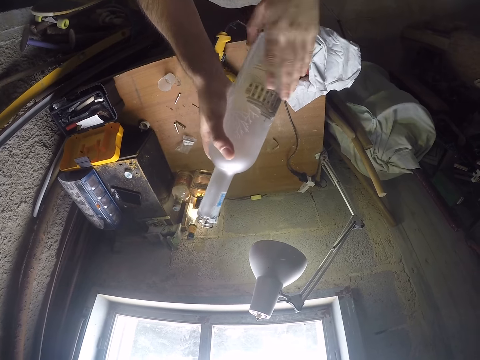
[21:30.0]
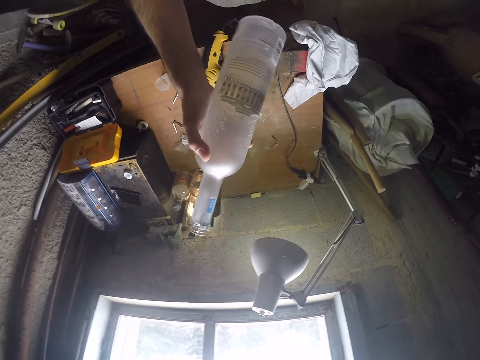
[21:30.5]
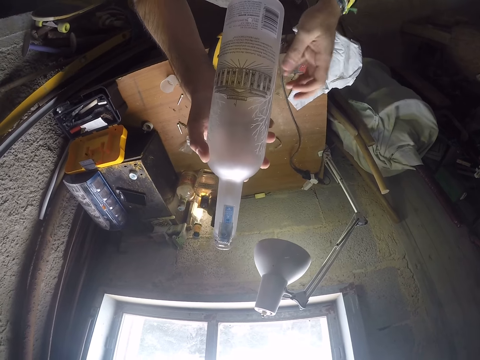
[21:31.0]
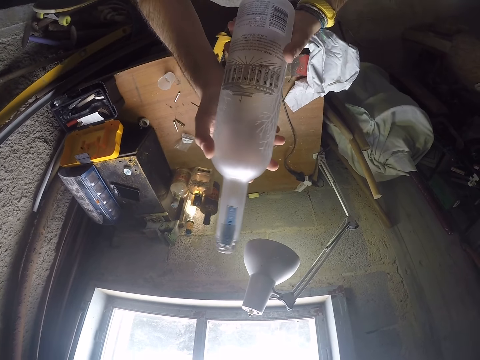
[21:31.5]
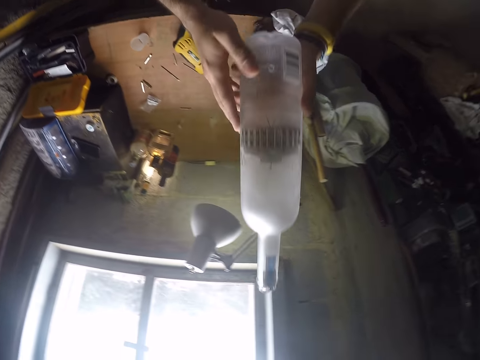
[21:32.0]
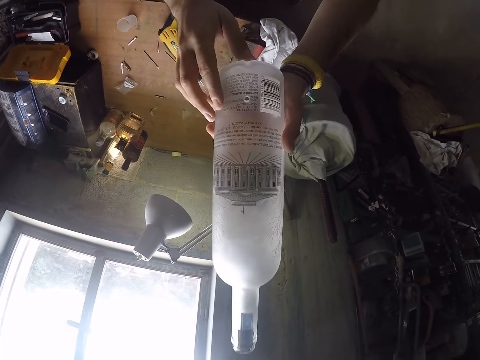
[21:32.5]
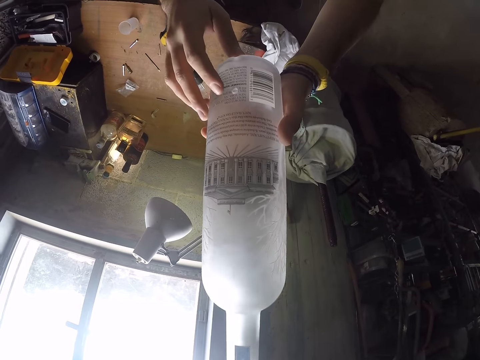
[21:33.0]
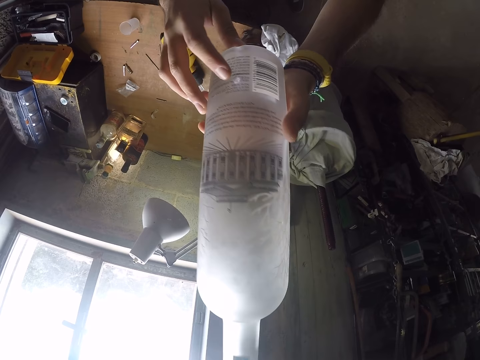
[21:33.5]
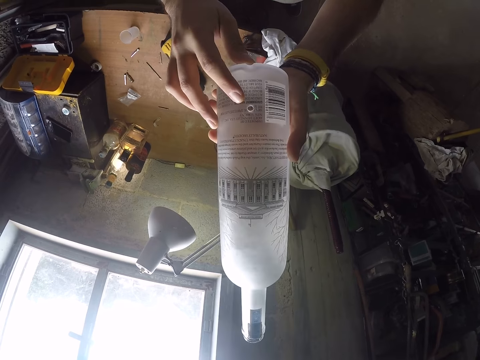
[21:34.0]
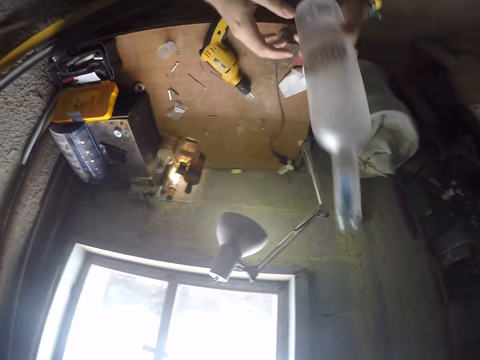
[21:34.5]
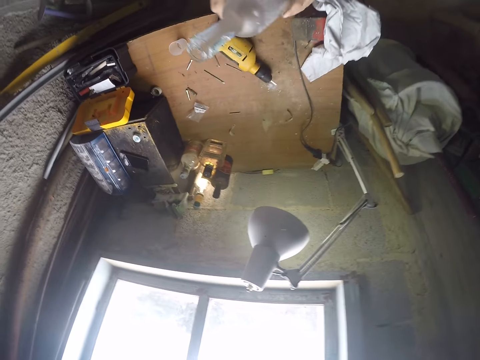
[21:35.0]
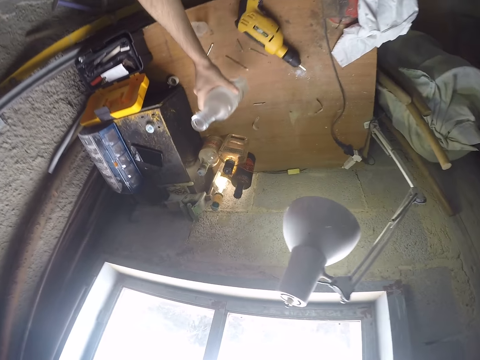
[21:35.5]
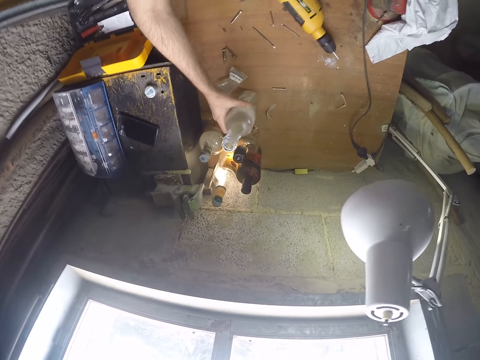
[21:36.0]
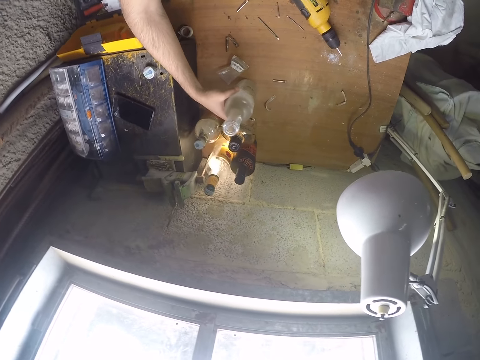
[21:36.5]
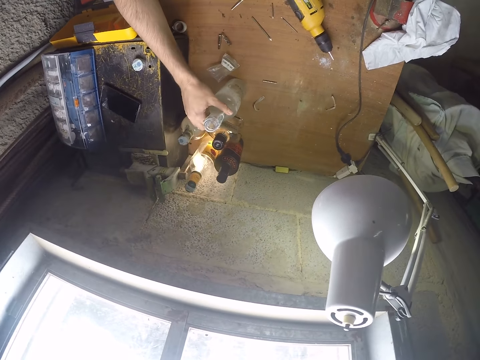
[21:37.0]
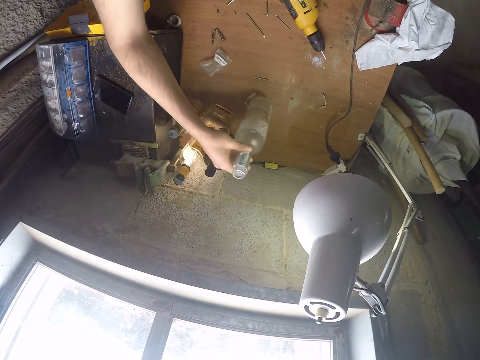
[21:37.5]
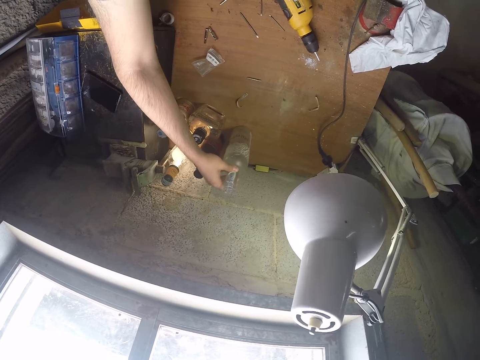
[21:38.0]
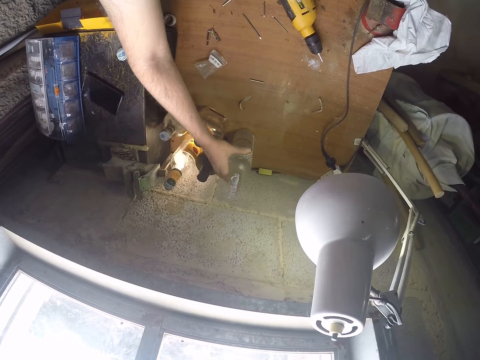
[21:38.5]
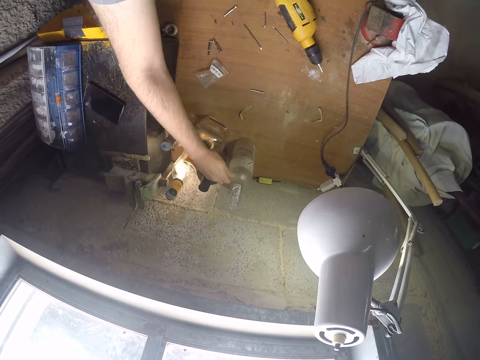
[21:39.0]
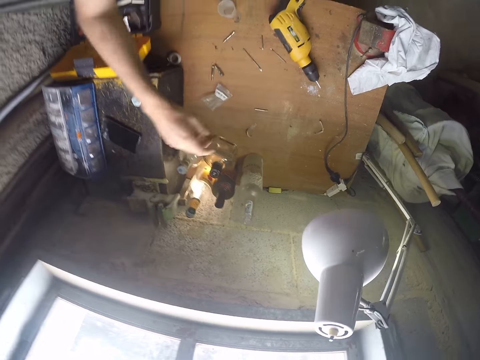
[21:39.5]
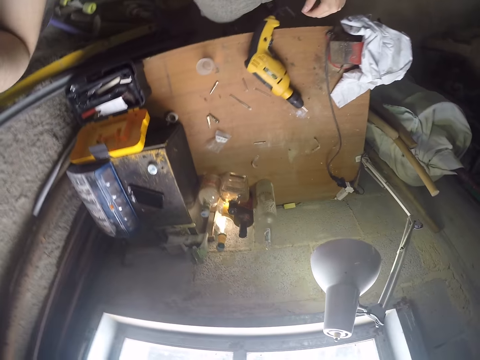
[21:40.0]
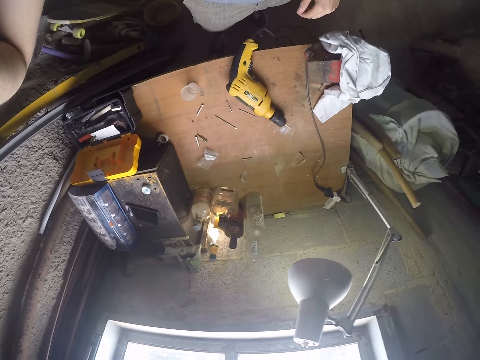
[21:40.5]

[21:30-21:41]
The camera wearer holds a bottle. He passes the bottle from his right hand to his left hand. He wipes the bottle in his left hand with his right hand. He looks at a drilled hole. He passes the bottle from his left hand to his right hand. He holds the bottle. He drops the bottle on the table with his right hand. He picks the bottle from the table with his right hand. He drops the bottle on the table with his right hand. He wipes the bottle on the table with his right hand. He removes his right hand from the bottle on the table. He raises his hand.
